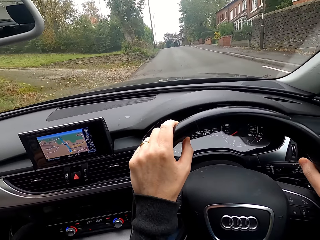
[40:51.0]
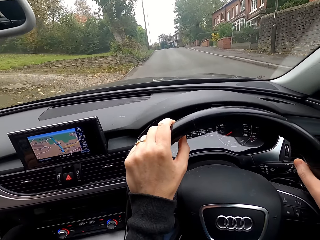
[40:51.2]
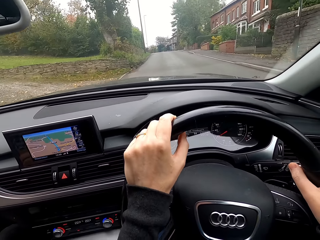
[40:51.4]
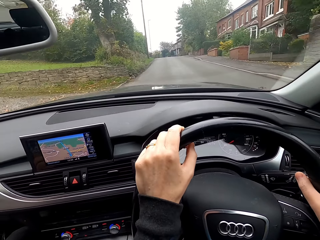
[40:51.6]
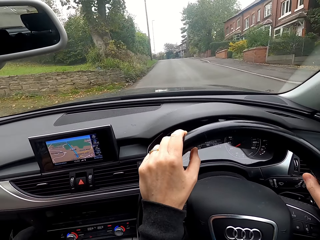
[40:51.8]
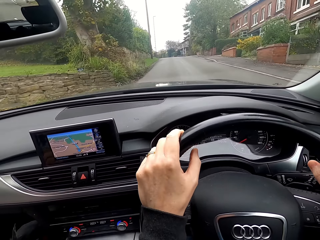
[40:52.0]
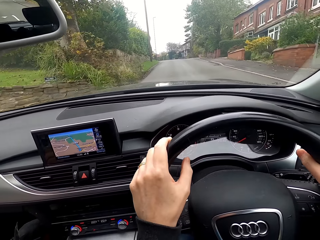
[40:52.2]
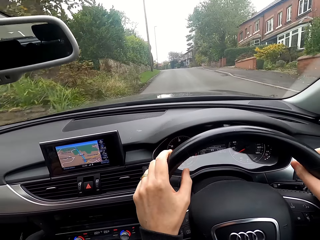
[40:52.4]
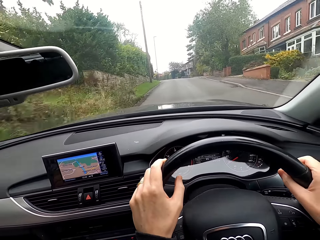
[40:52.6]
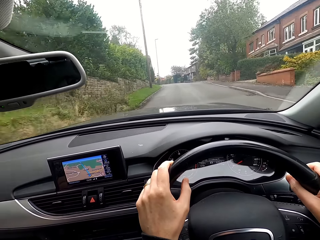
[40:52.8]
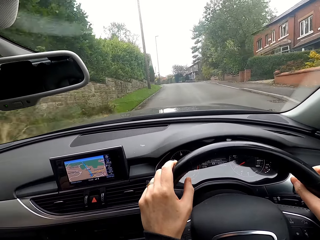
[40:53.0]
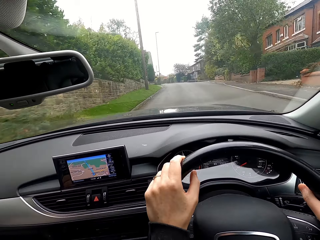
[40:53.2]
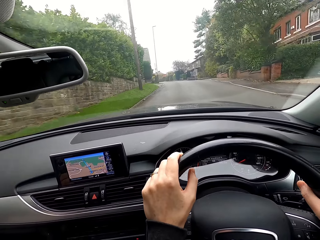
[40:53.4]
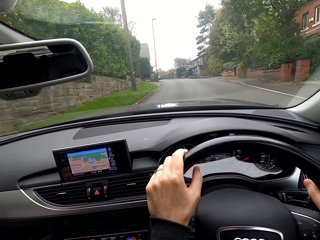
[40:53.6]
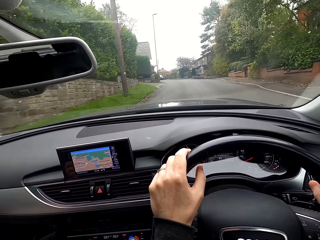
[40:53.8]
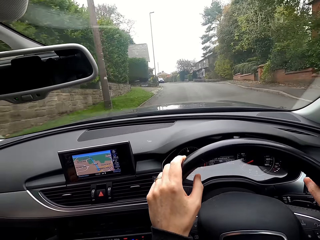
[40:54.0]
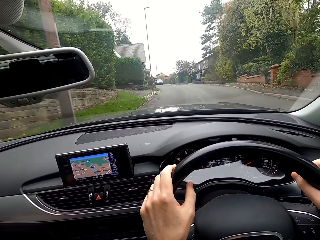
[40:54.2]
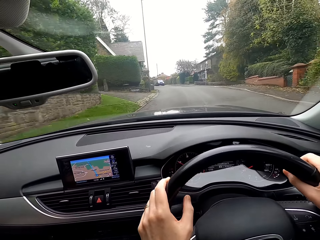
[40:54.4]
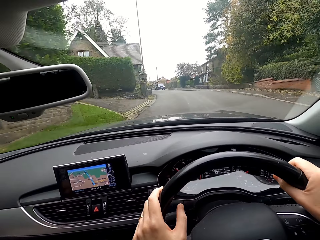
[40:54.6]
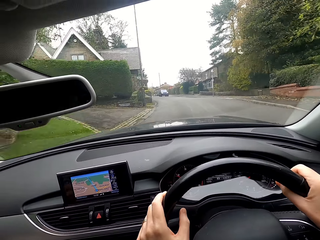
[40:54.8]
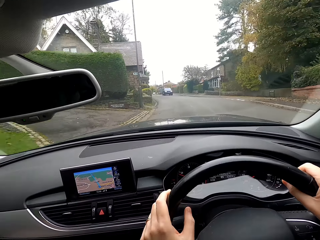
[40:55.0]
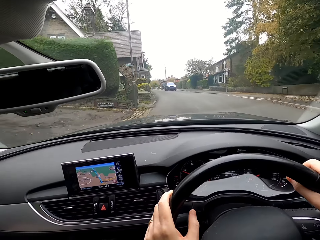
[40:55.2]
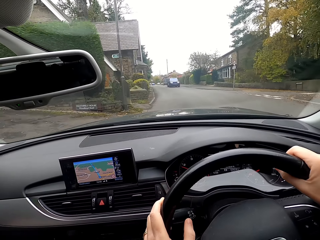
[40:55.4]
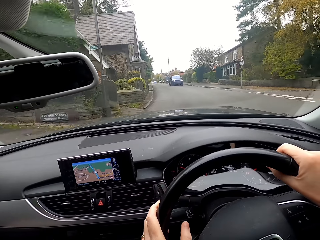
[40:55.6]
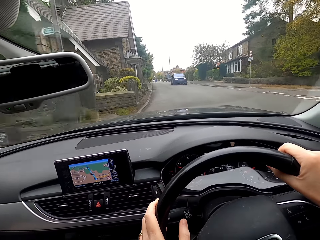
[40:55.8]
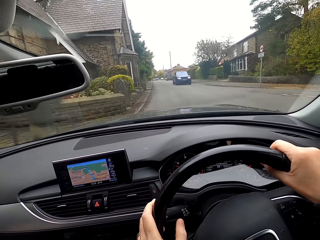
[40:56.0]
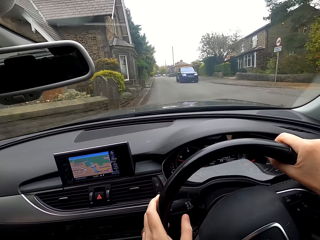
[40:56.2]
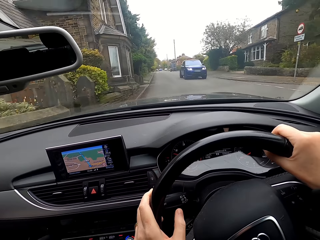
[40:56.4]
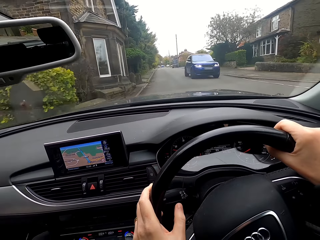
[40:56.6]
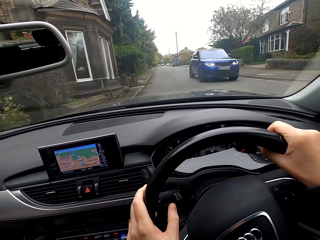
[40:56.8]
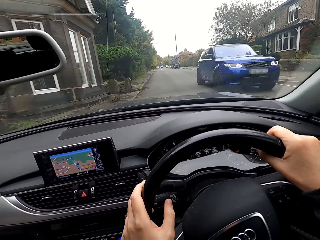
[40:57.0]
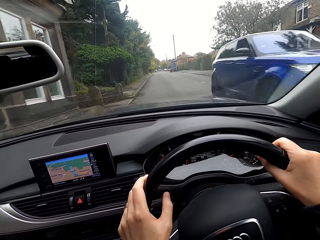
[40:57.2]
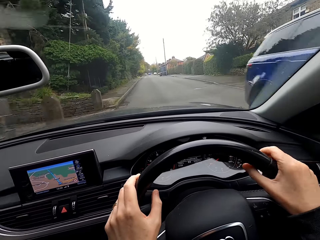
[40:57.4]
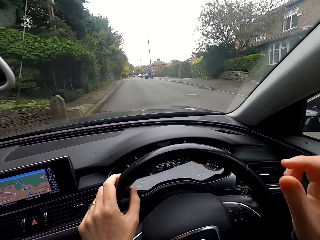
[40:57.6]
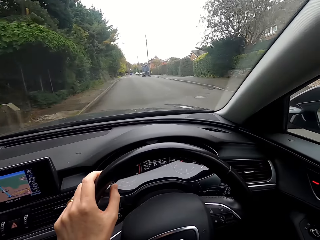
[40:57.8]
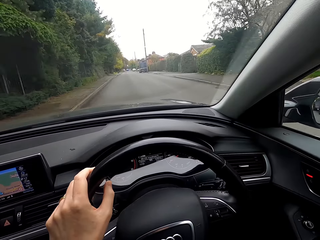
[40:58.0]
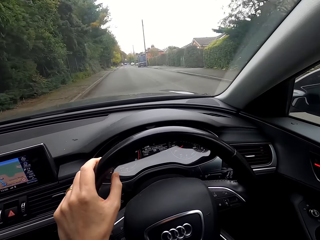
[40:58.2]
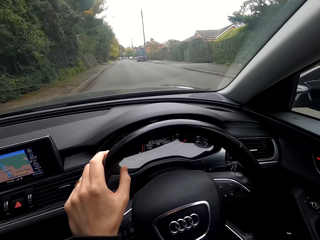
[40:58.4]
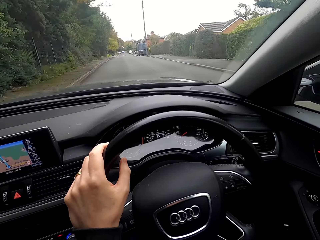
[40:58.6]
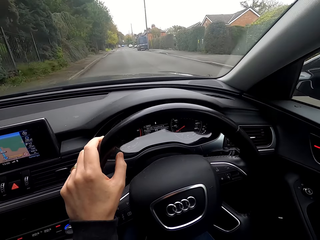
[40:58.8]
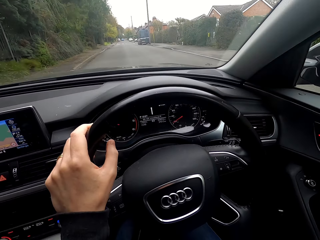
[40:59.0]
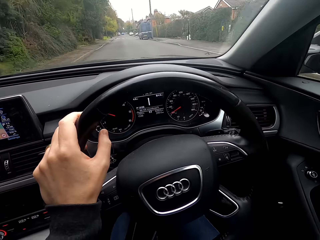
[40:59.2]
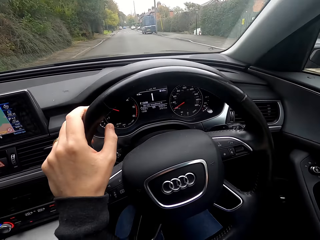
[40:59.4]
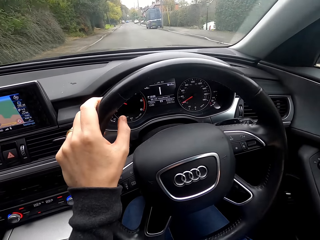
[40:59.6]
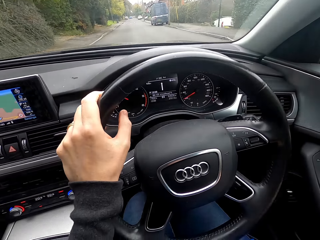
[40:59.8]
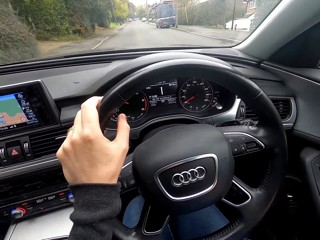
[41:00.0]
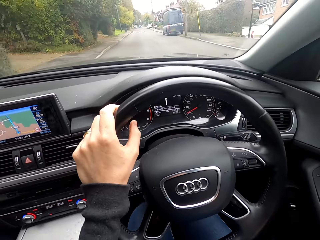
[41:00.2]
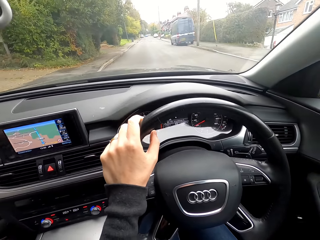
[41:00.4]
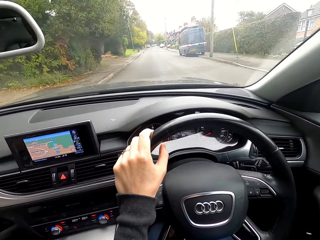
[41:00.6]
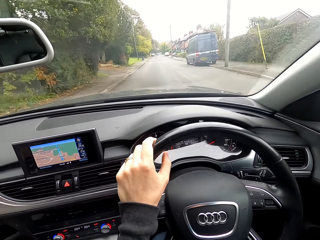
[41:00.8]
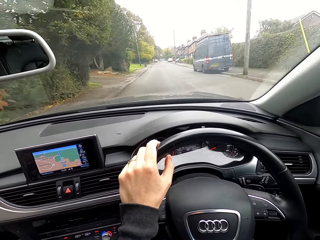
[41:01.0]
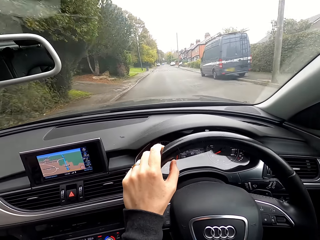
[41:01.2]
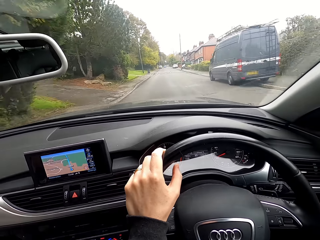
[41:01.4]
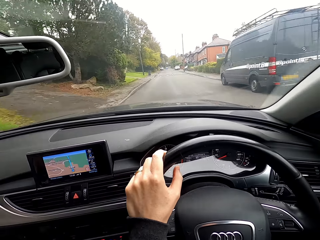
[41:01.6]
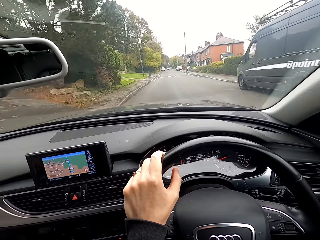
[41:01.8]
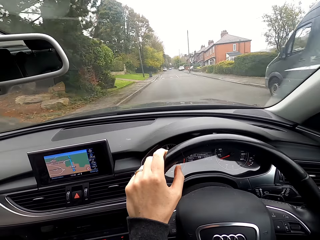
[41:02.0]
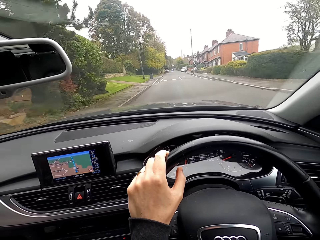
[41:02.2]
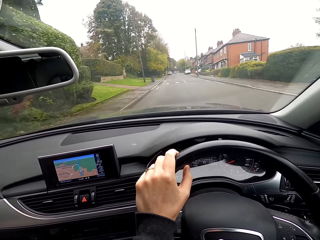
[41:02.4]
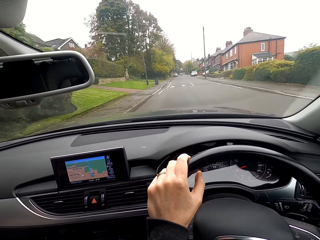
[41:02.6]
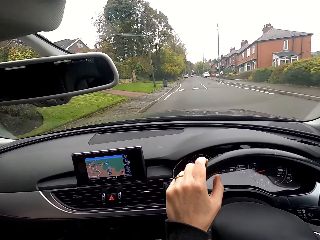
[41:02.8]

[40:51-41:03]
A car drives past the camera wearer. The camera wearer lifts her right hand from the steering wheel. She steers the steering wheel with her left hand.

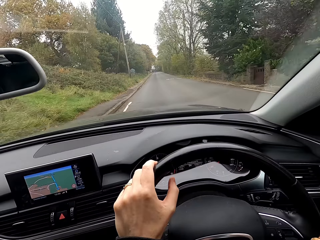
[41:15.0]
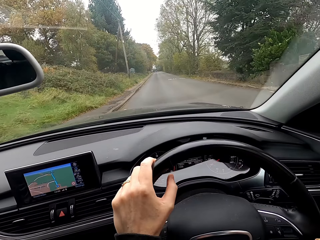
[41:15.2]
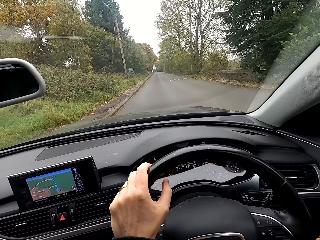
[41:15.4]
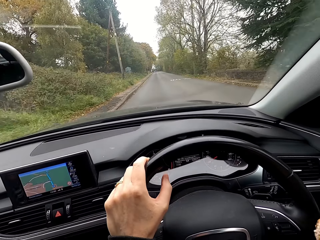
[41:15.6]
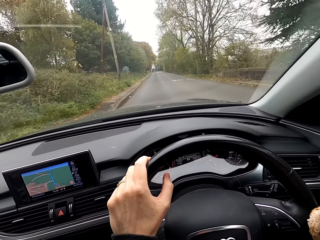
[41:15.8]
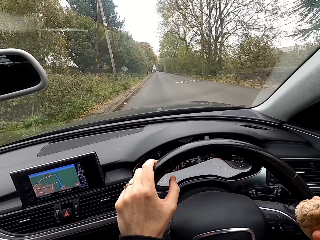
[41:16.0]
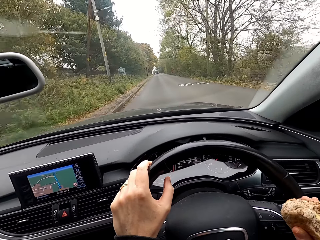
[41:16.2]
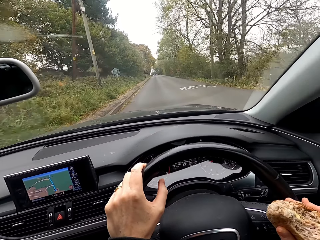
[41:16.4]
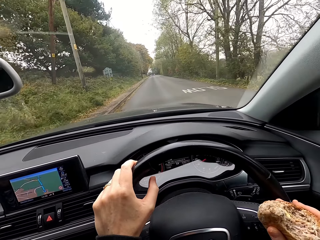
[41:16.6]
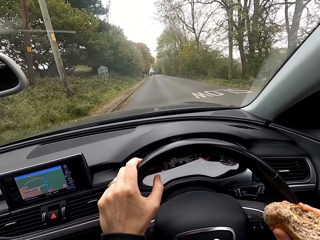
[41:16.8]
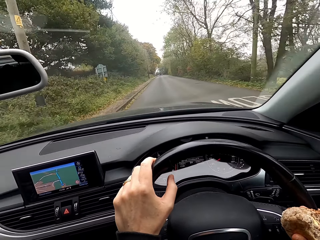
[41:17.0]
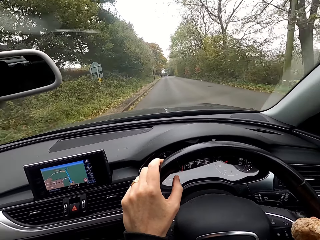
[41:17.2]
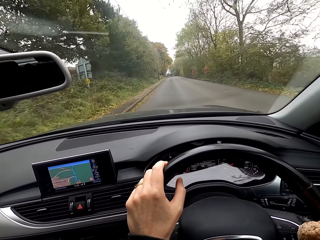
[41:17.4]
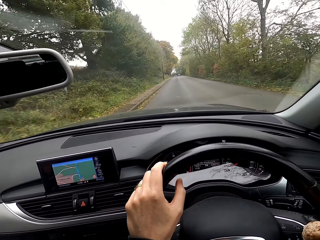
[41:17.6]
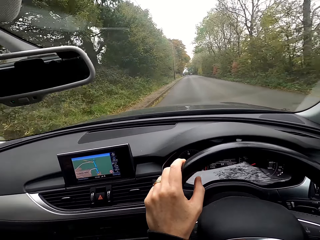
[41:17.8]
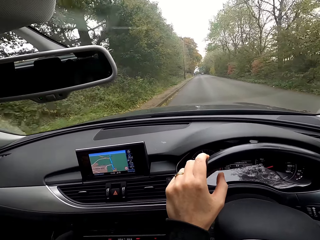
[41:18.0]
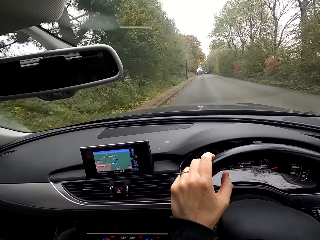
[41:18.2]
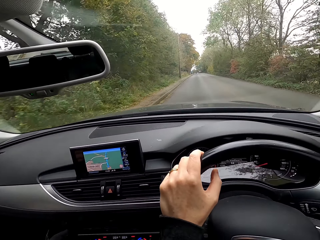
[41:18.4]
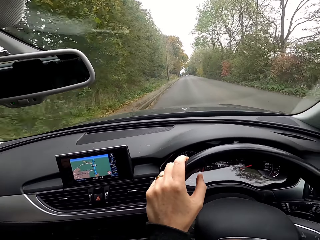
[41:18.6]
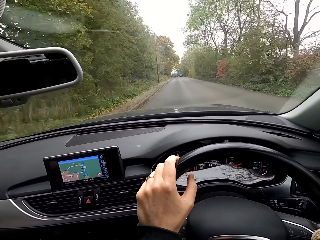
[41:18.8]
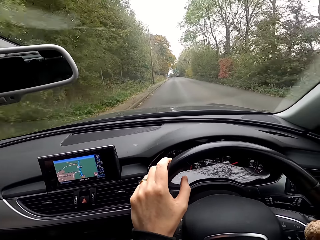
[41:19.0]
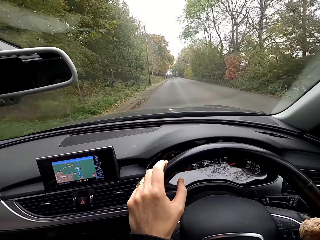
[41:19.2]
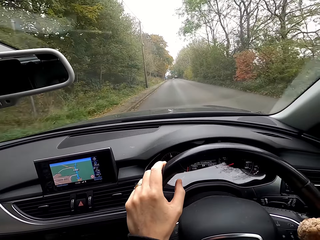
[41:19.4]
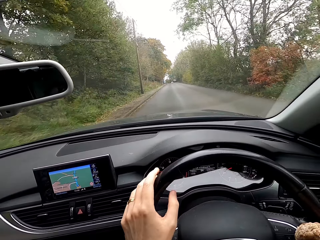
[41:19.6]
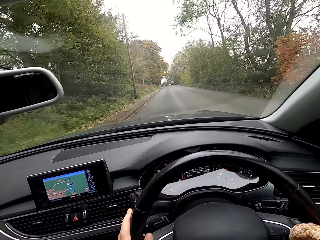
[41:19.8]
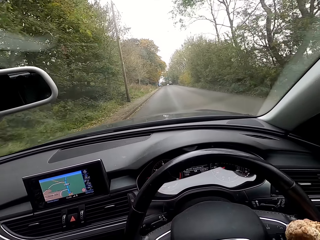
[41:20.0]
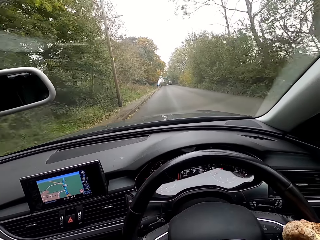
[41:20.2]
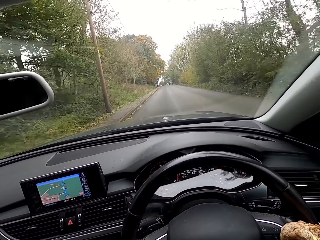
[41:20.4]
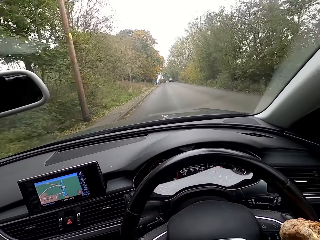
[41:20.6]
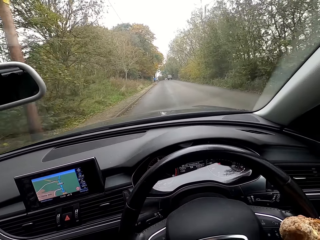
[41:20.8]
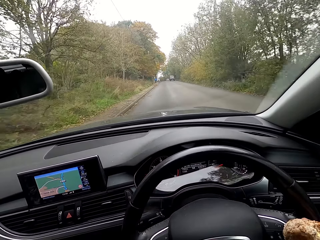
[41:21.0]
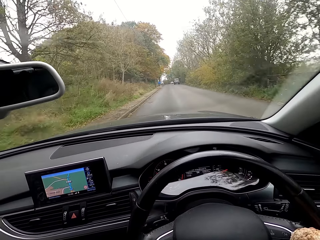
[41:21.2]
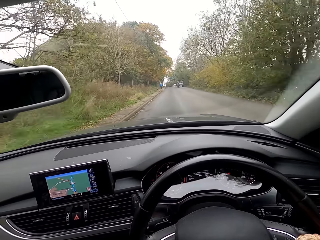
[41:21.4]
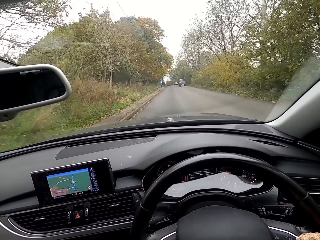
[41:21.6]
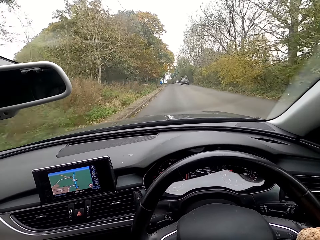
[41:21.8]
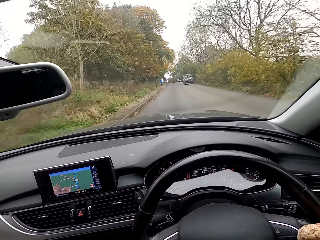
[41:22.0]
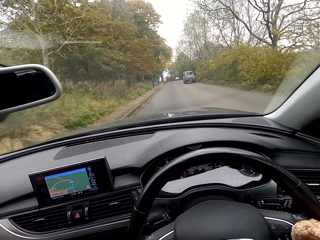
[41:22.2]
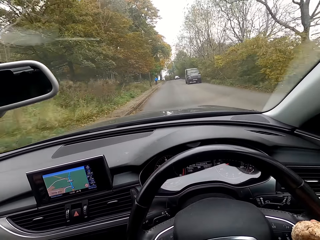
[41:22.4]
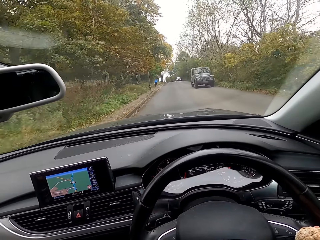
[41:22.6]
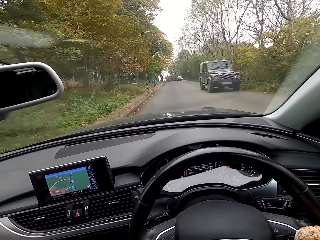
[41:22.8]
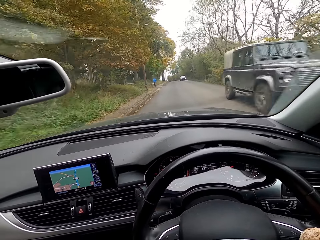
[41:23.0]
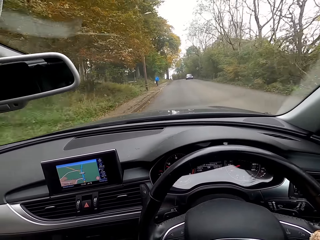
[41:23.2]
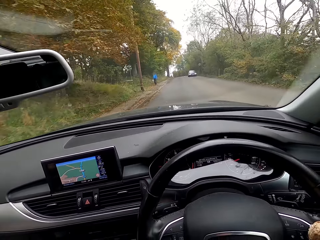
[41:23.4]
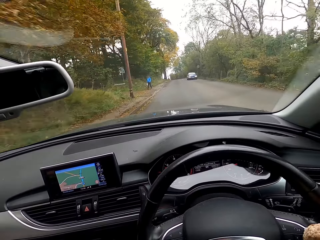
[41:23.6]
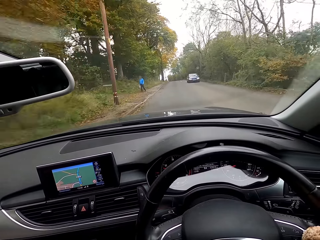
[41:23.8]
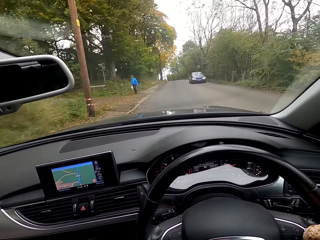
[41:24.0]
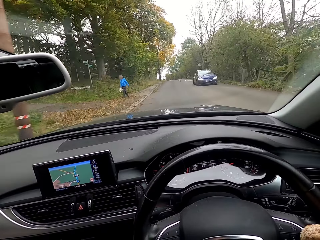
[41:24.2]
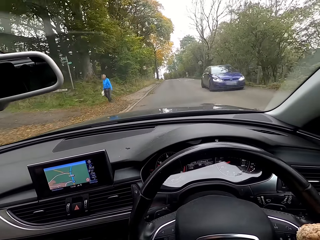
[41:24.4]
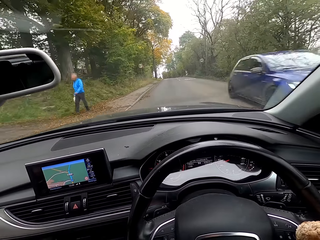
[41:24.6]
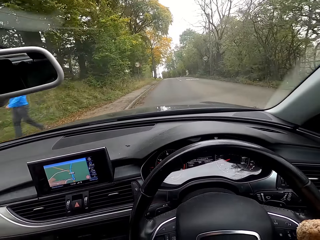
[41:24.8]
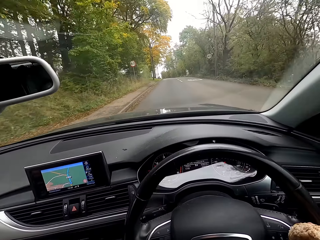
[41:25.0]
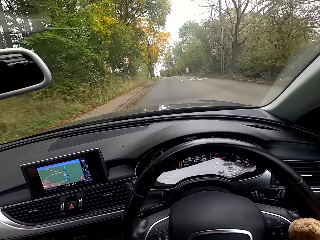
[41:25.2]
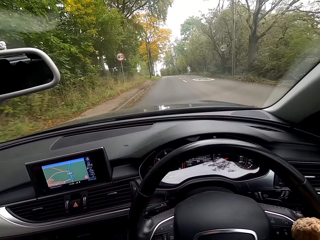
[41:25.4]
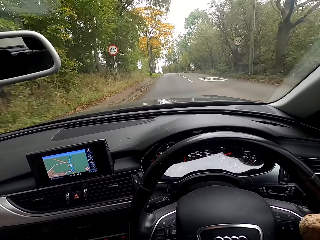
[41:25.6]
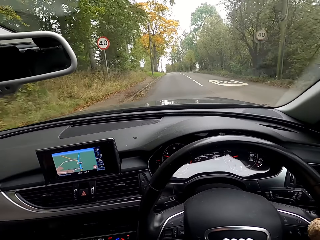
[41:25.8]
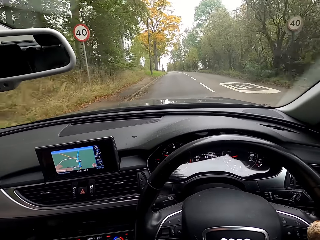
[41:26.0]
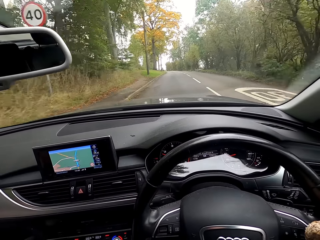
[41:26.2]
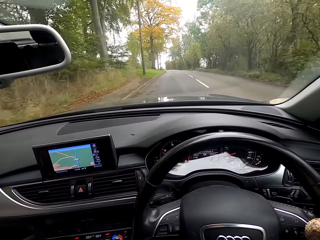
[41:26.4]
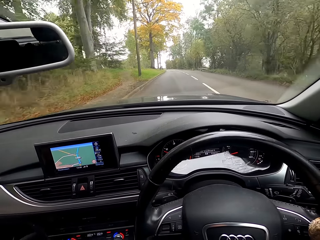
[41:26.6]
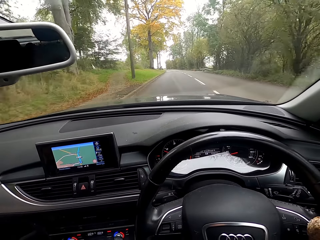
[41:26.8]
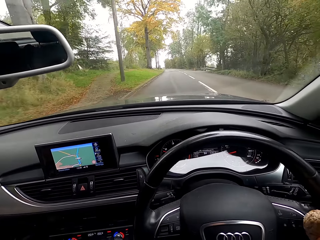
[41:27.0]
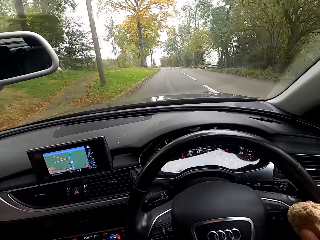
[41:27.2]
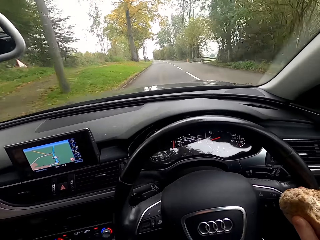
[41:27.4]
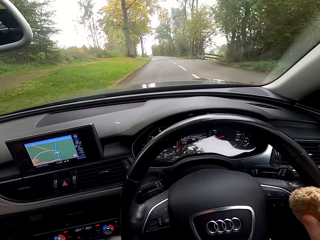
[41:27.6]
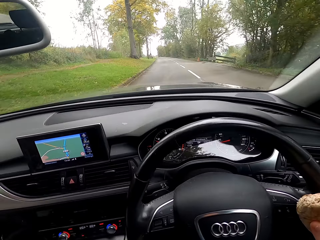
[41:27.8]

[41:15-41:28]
The camera wearer holds a sandwich with her right hand. She steers the steering wheel with both hands. She drops her left hand from the steering wheel. She steers the steering wheel with her right hand. A car drives past her. A car drives past her again. The camera wearer drives past a woman.
